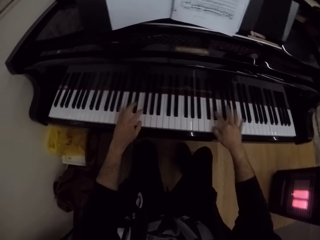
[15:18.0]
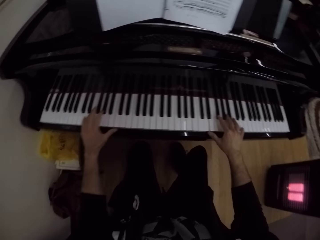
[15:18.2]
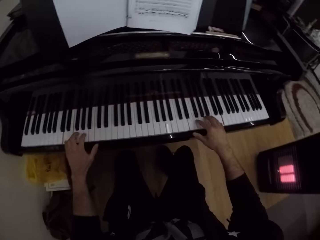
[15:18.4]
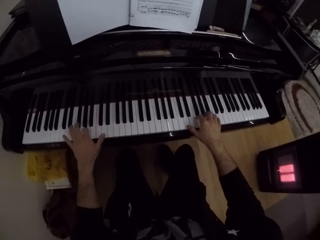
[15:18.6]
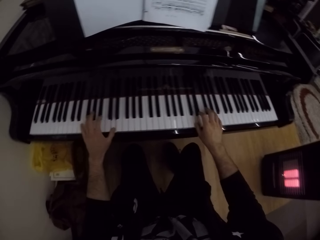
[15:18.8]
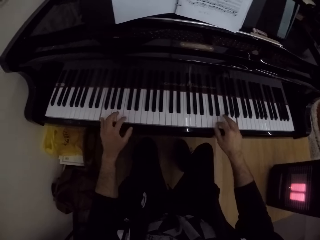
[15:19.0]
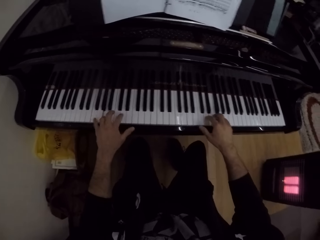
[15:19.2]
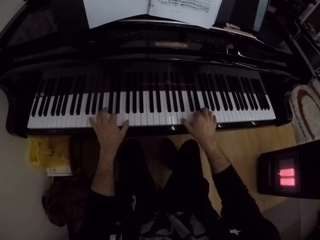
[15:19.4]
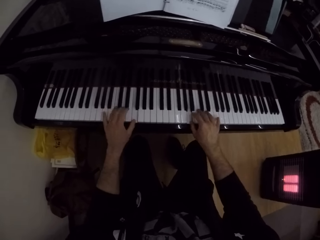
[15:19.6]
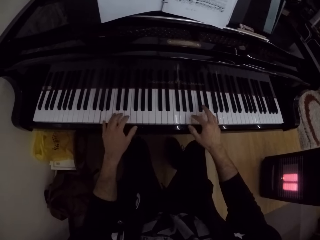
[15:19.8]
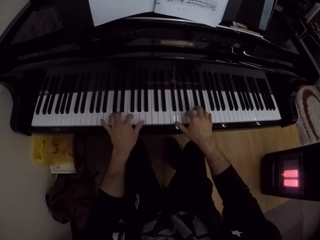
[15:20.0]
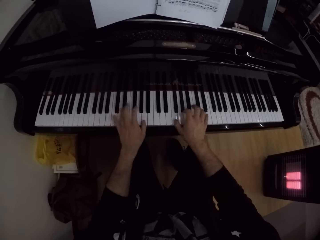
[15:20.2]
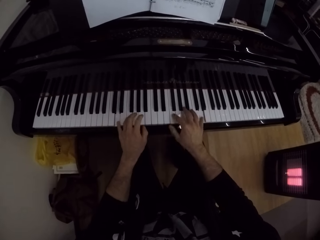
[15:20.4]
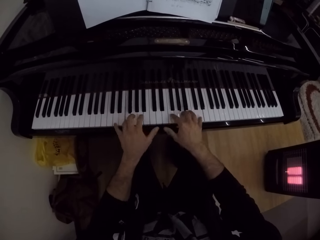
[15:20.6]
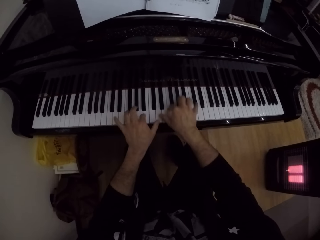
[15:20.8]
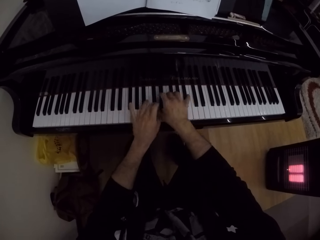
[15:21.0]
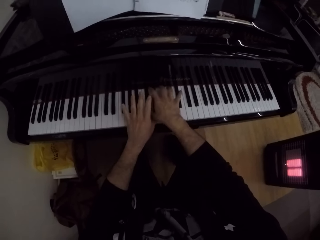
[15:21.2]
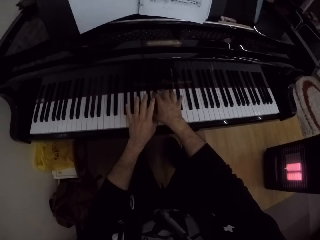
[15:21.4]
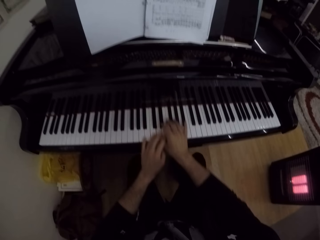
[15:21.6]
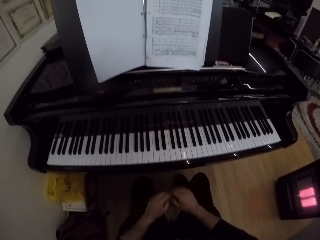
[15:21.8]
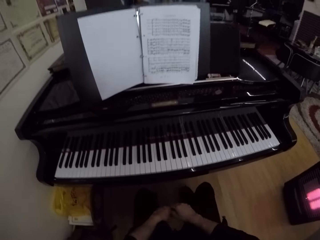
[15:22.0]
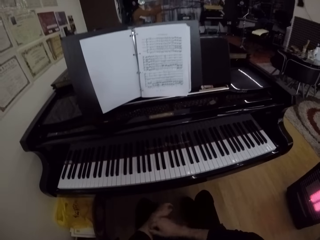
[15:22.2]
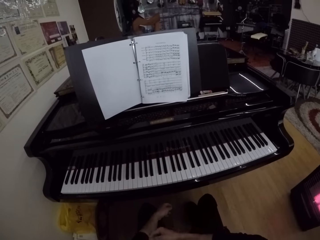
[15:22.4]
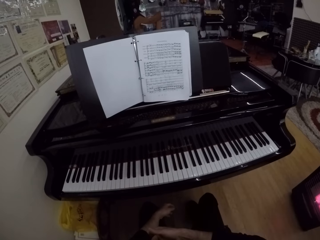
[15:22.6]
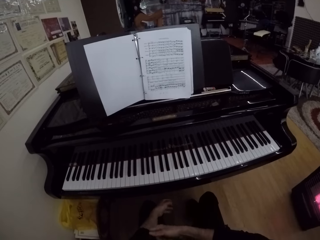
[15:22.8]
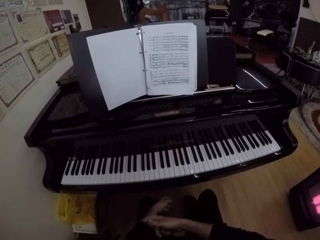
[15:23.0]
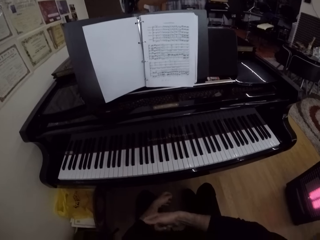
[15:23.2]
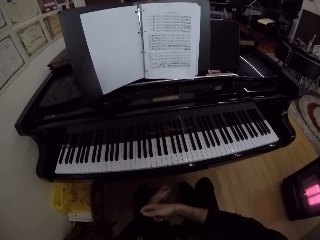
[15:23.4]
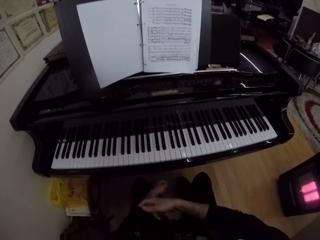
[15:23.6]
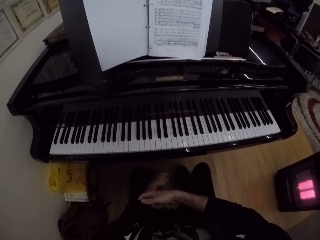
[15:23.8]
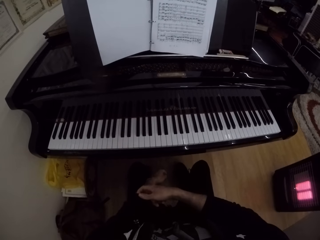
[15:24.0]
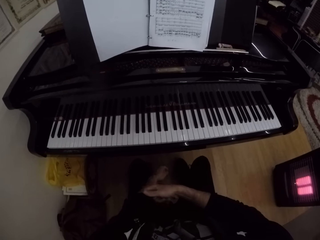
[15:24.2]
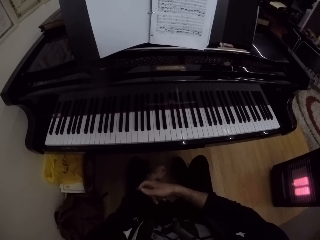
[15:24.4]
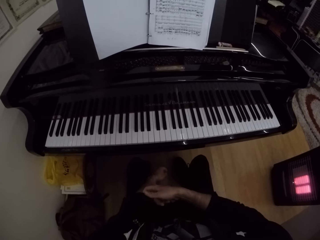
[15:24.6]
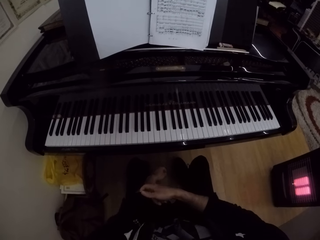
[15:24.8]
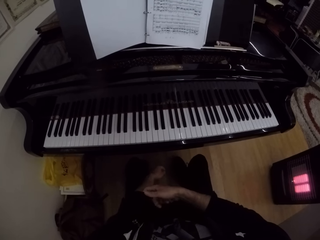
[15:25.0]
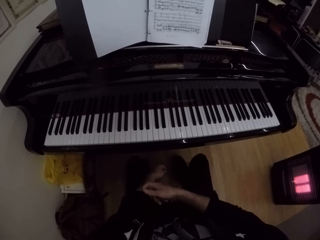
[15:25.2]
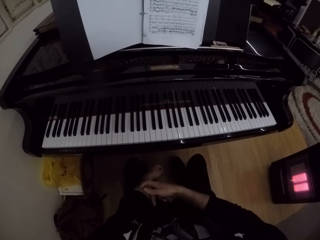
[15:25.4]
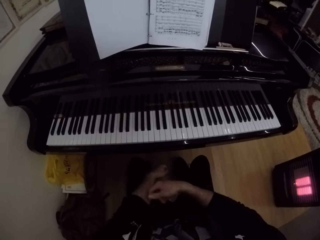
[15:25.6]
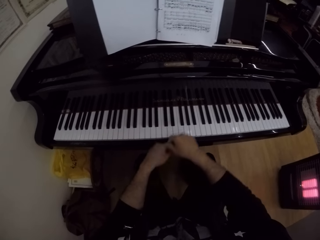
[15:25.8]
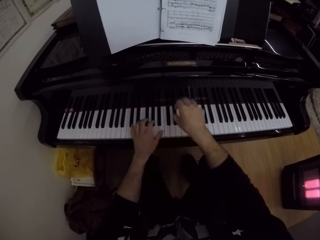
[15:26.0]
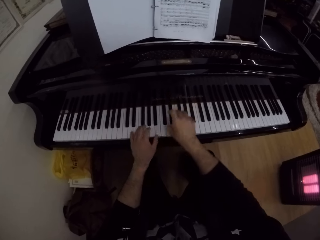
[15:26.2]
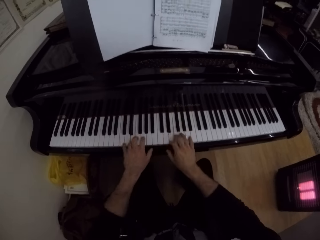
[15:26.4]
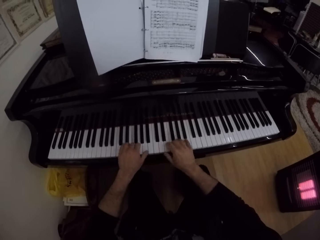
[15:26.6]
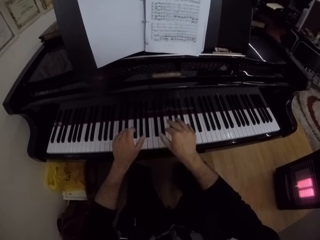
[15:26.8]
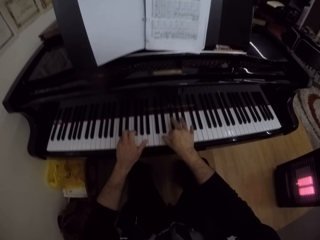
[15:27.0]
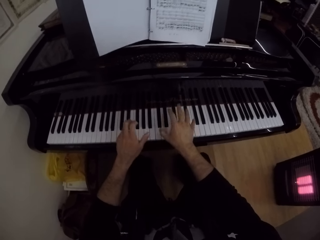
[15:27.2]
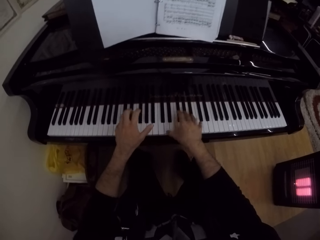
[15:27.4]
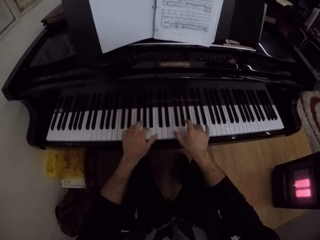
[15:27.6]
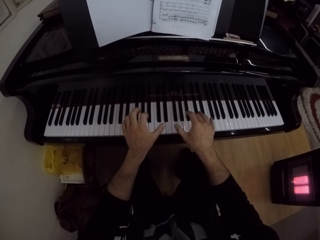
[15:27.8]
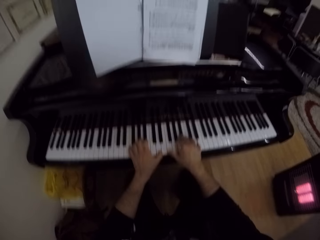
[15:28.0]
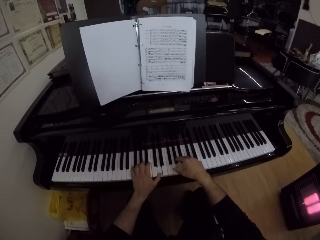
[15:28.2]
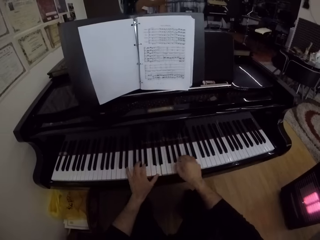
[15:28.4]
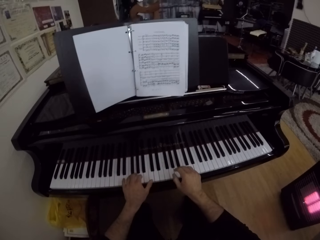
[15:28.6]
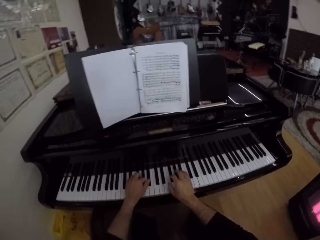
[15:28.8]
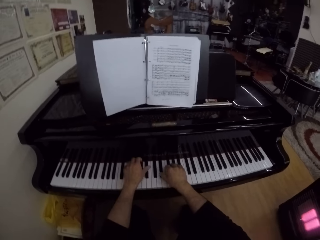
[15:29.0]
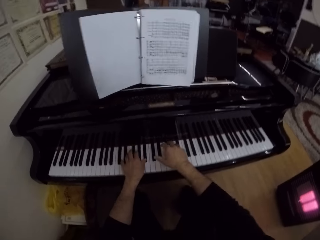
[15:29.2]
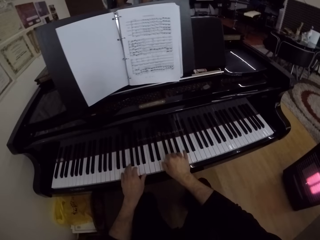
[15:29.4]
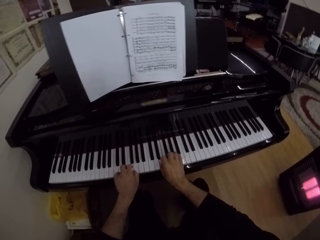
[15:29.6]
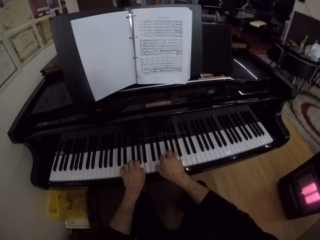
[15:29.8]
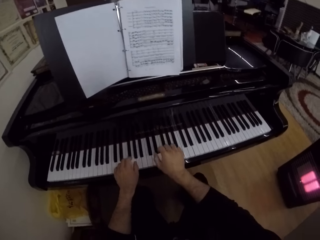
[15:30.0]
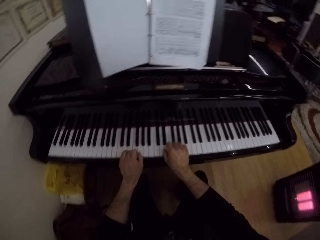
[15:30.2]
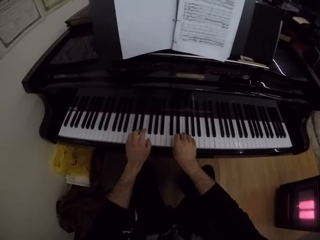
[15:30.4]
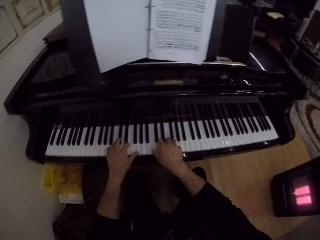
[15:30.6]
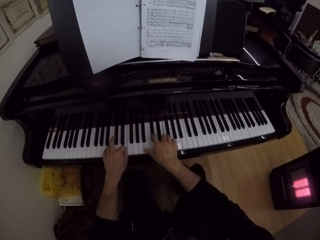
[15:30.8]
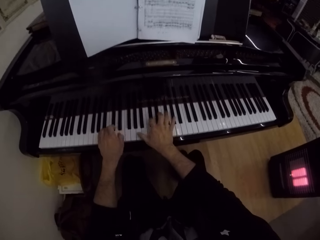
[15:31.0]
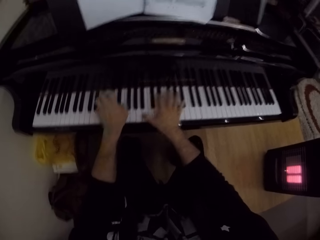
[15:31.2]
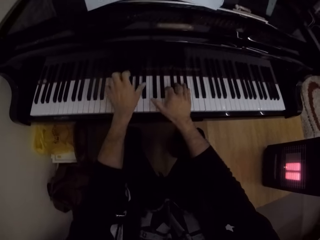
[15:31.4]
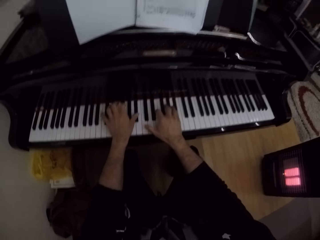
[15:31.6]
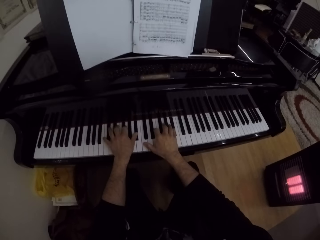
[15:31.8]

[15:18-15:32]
The camera wearer removes both hands from the piano. He scratches his left hand with his right hand. He moves both hands on the lap. He plays the piano with both hands.

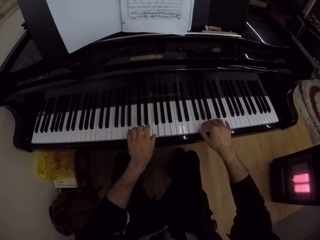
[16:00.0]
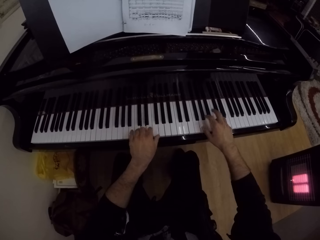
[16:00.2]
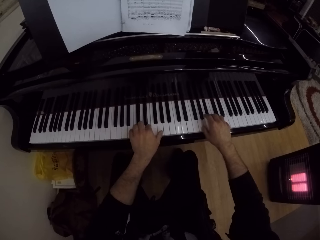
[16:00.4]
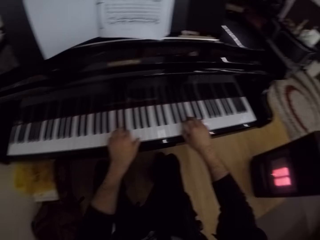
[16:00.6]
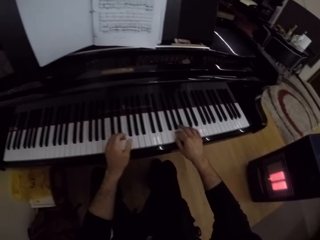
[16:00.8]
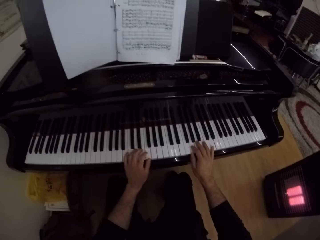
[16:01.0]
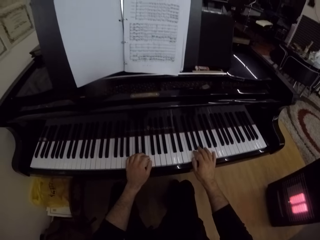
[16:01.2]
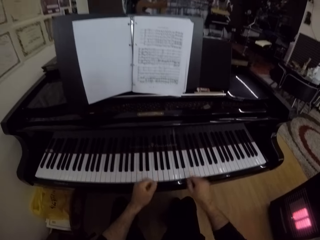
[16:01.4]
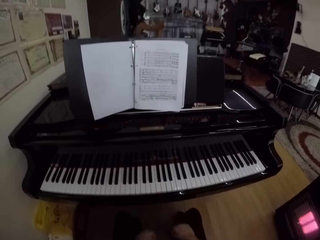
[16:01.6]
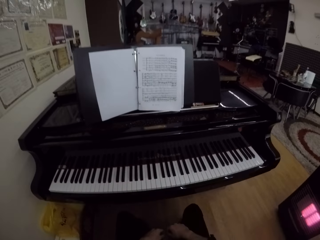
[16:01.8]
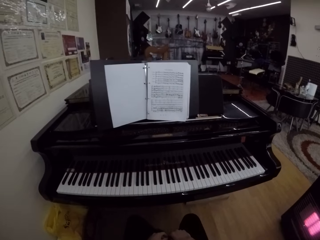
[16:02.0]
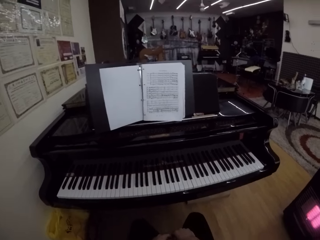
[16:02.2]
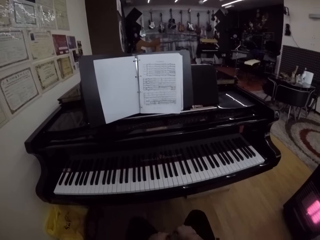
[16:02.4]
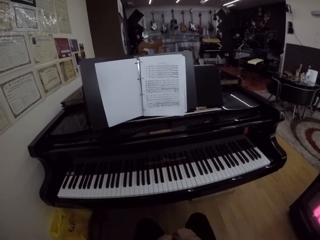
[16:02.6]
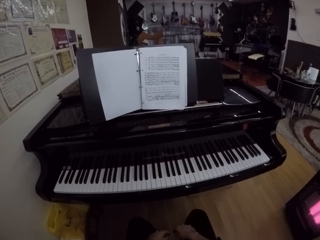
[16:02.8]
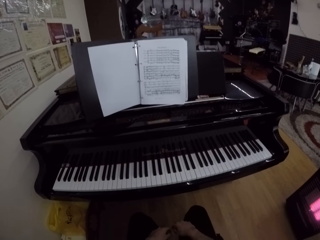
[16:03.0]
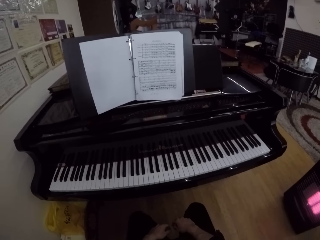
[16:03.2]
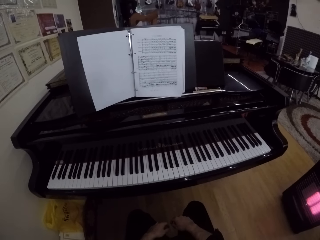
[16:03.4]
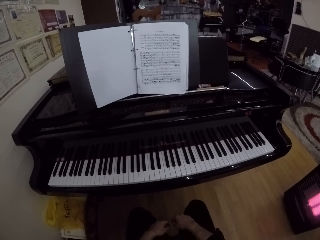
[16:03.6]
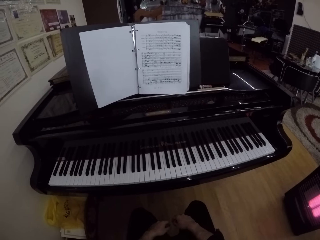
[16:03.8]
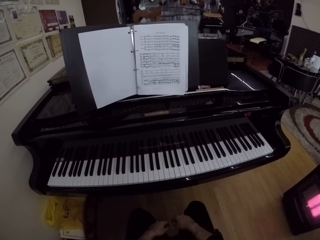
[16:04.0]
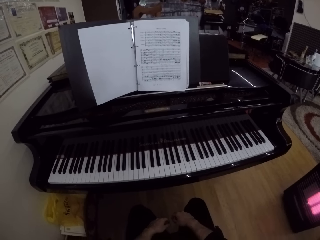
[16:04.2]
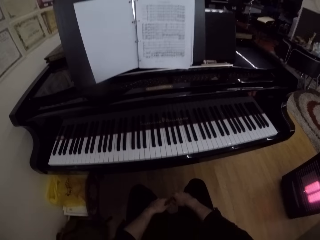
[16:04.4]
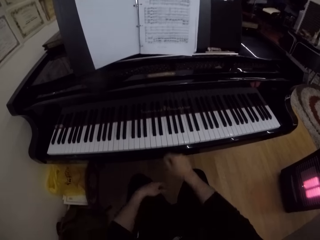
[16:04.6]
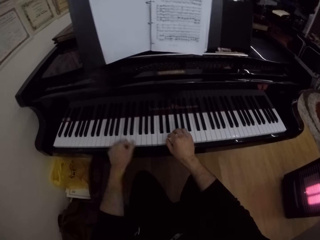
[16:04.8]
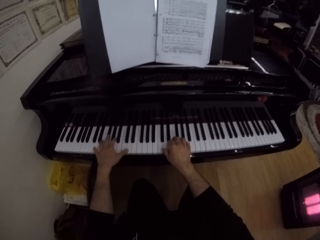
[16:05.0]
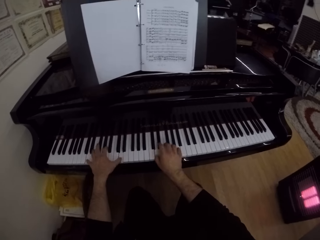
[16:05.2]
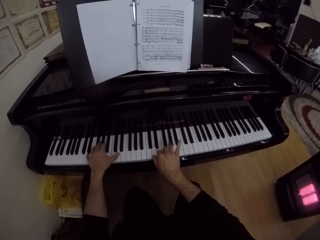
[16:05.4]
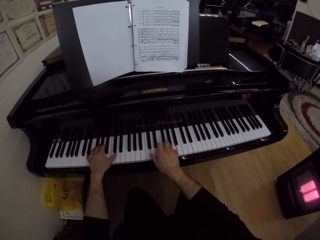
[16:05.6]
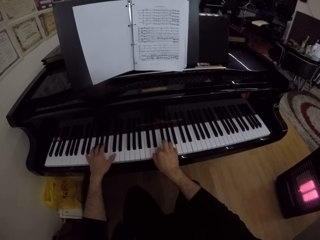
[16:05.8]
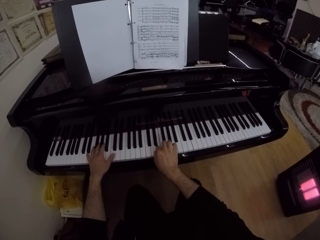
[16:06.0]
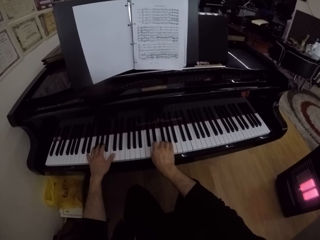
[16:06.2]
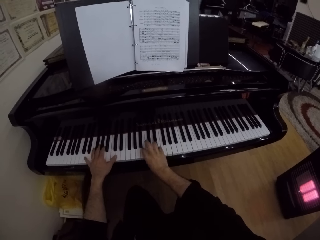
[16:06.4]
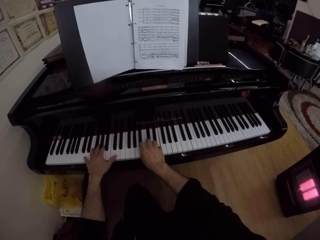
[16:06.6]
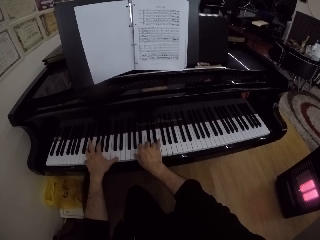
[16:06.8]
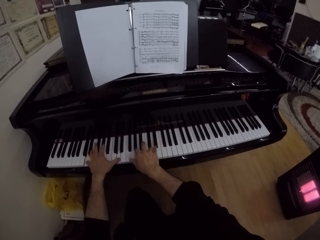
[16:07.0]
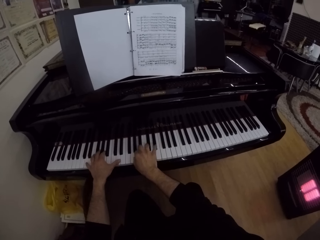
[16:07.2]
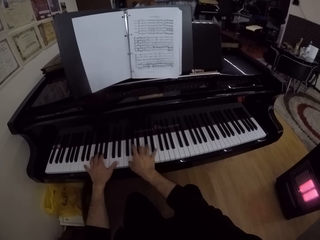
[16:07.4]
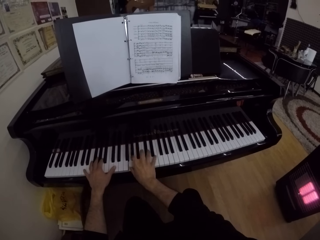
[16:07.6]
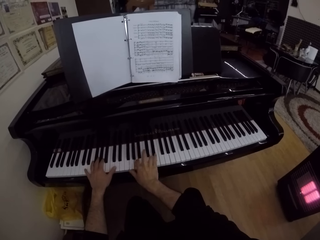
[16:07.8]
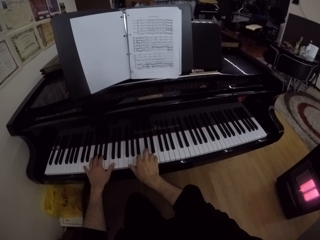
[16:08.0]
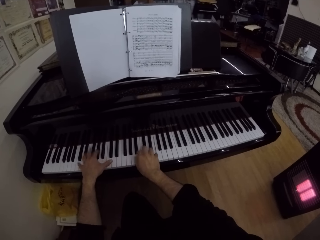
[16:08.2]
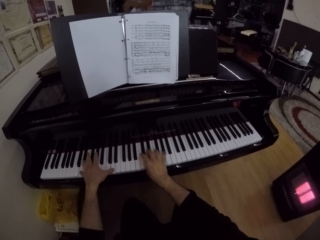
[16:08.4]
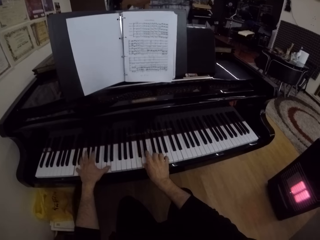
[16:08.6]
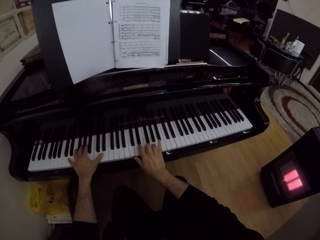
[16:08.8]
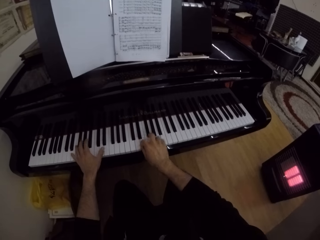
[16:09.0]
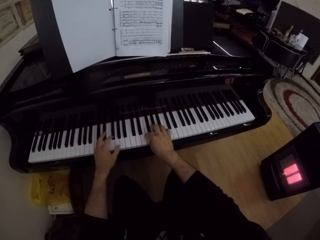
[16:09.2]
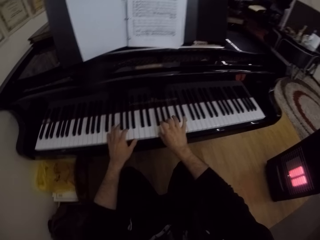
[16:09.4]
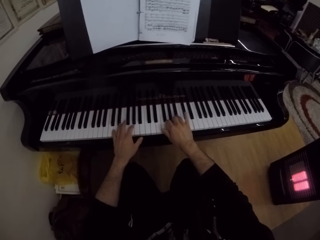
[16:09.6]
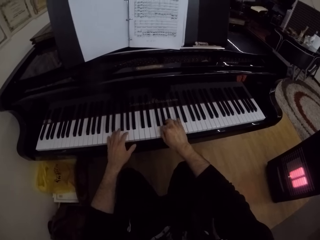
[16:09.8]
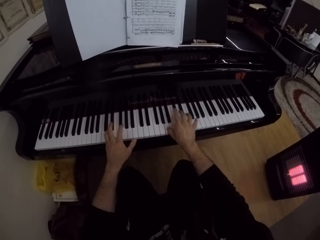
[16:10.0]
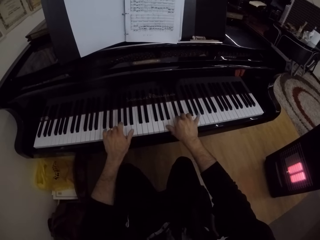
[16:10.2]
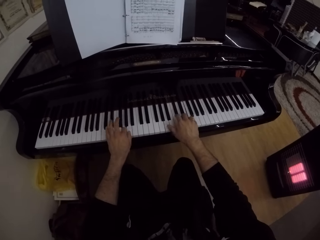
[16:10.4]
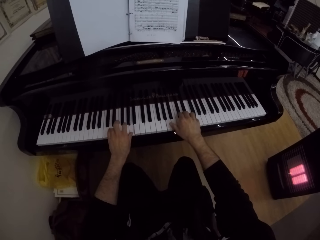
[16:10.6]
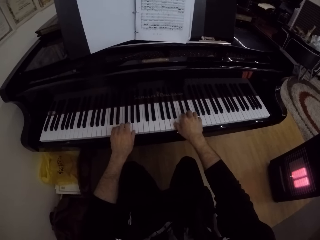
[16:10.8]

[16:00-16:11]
The camera wearer removes both hands from the piano. They move both hands on the middle of the legs. They move both legs. They do something. They play the piano with both hands.
